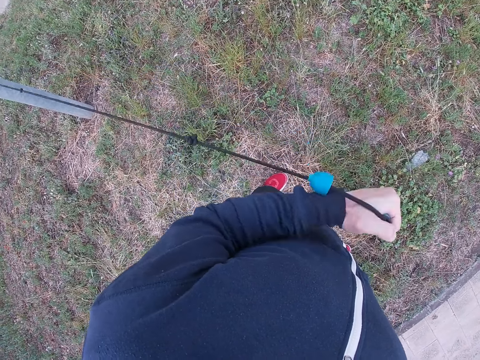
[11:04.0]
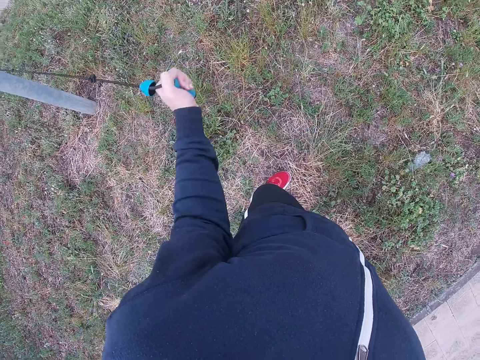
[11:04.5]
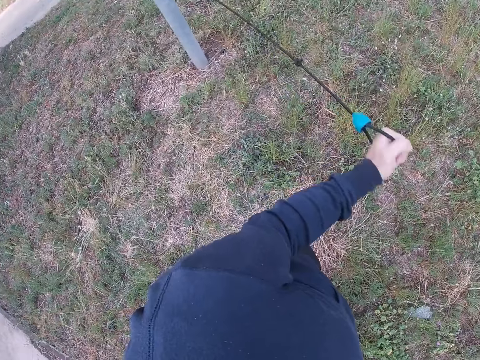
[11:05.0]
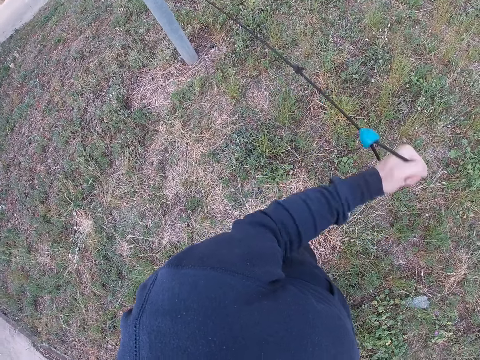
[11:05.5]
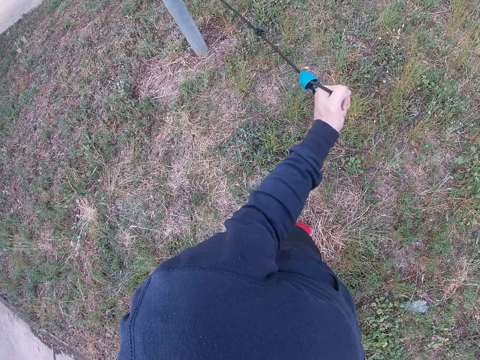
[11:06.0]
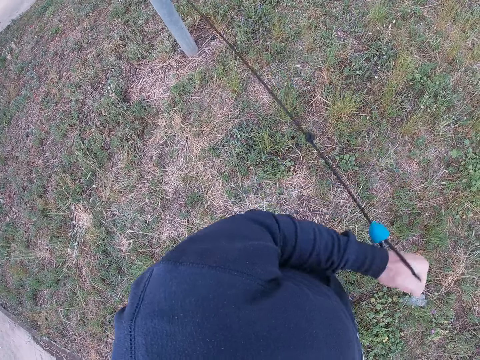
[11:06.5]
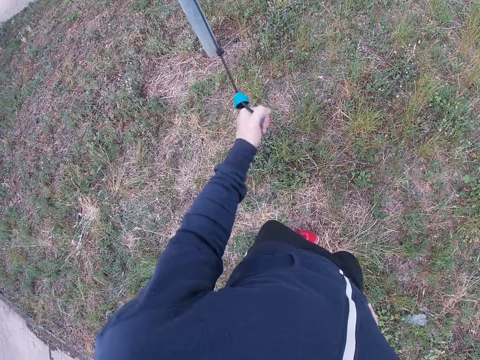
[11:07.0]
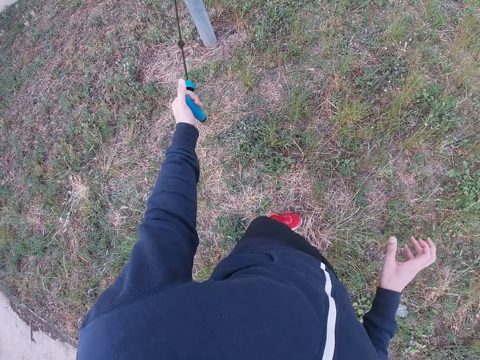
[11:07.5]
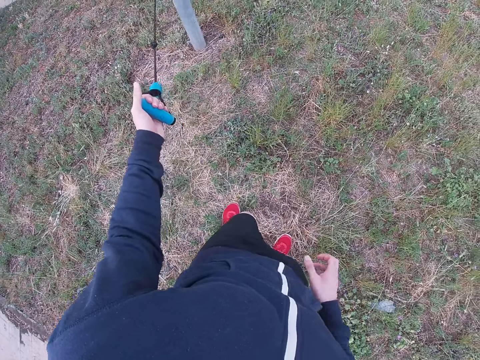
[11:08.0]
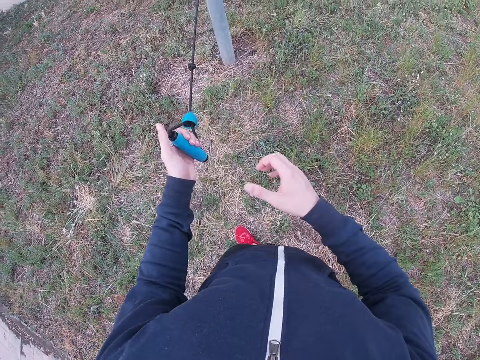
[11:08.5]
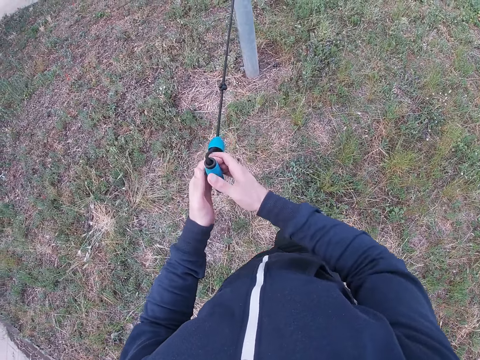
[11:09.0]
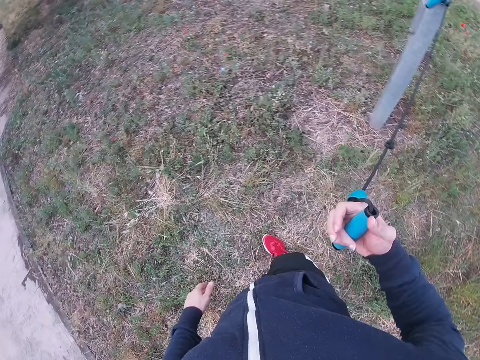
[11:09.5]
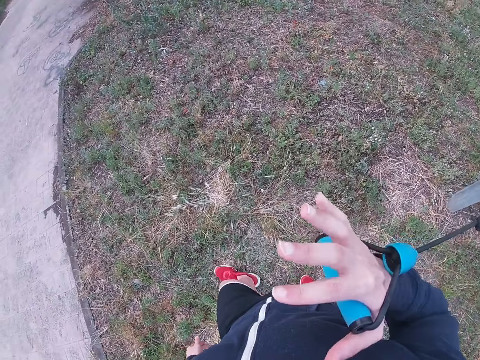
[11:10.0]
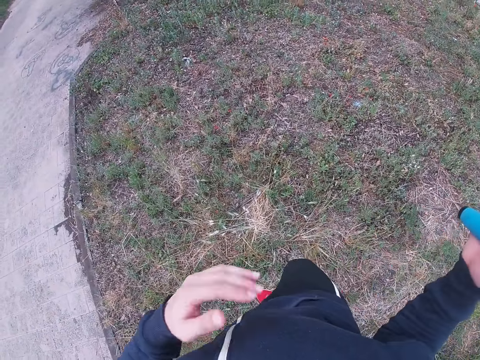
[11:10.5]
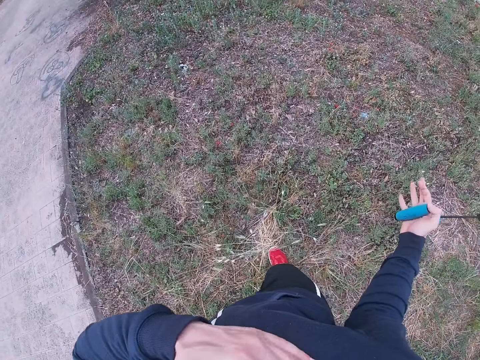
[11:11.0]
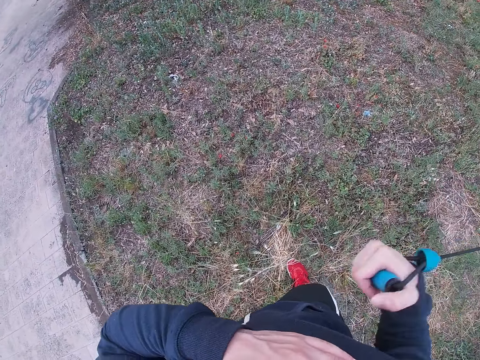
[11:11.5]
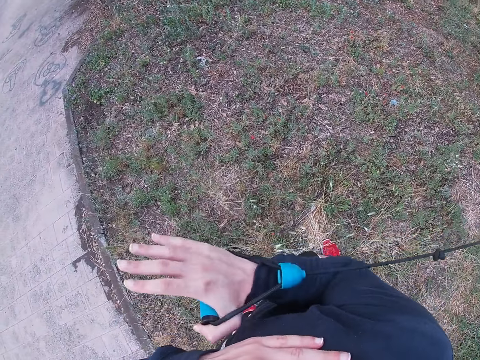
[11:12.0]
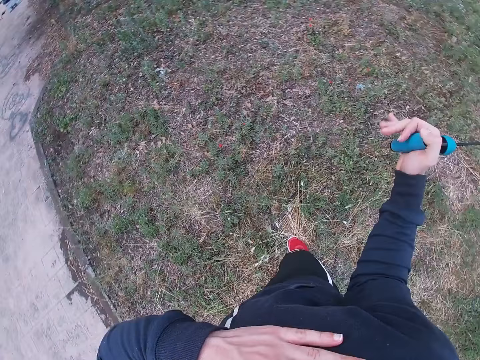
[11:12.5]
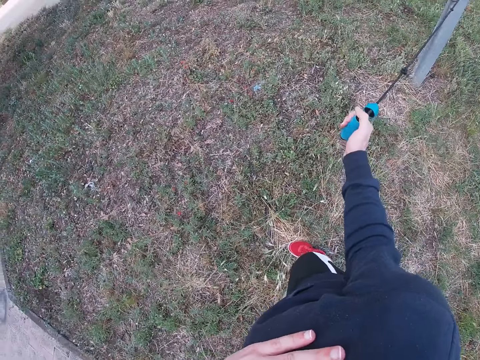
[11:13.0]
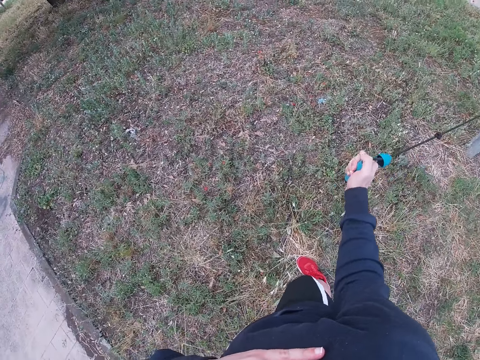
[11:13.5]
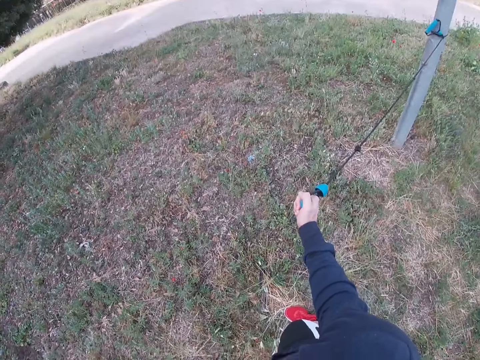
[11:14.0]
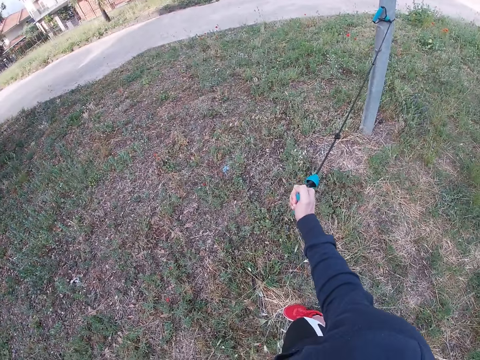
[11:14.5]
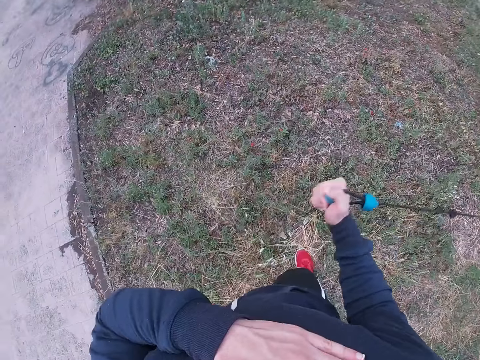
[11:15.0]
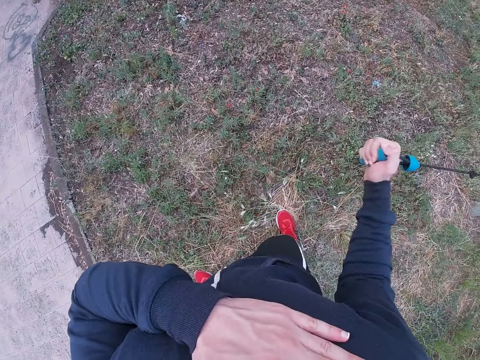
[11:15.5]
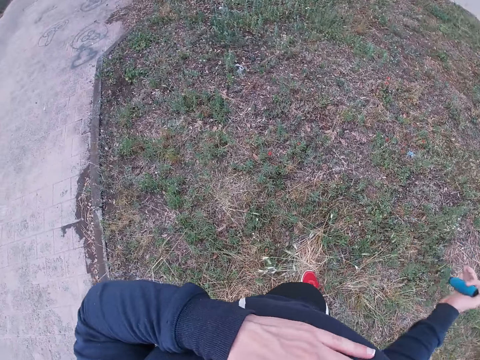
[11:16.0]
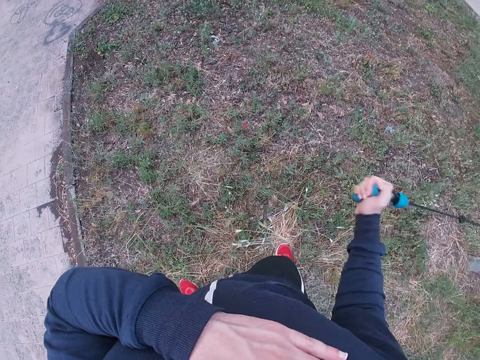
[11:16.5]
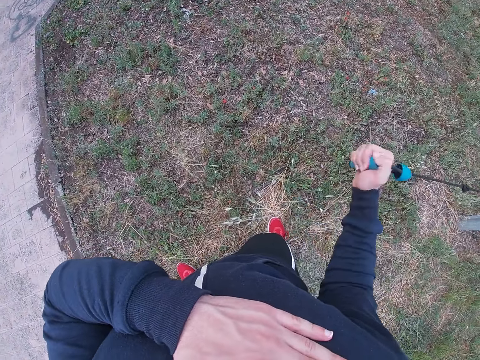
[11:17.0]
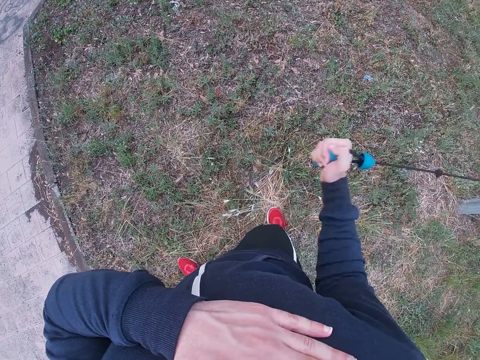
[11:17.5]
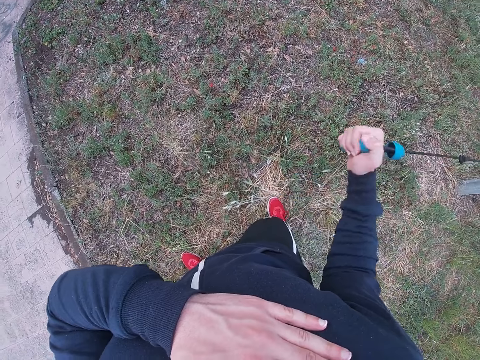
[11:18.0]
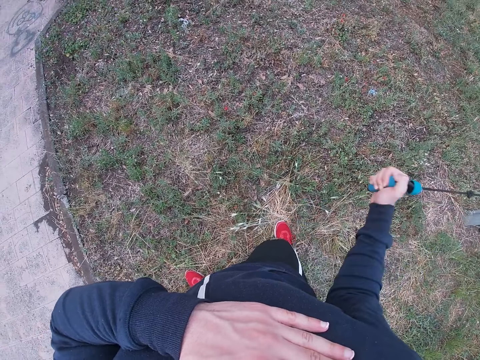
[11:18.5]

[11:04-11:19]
The camera wearer passes the rope's handle to his right hand. He turns around. He holds his shoulder with his left hand. He exercises. He pulls the skipping rope with his right hand.

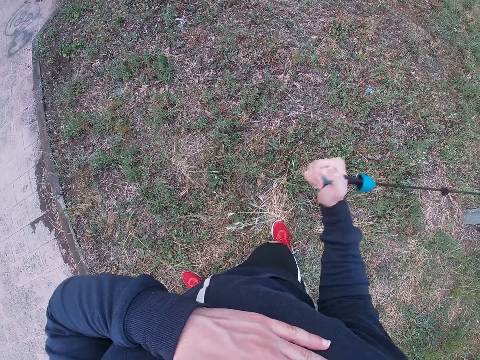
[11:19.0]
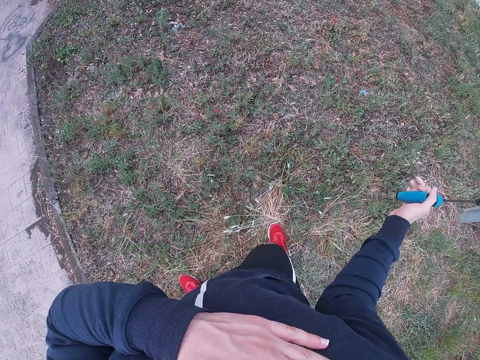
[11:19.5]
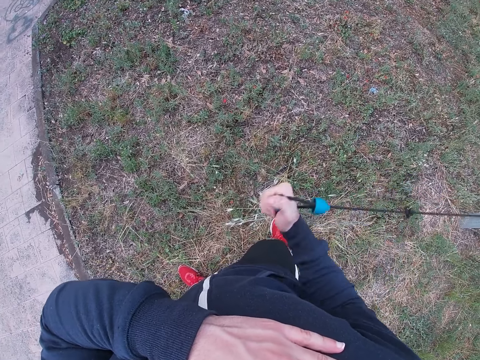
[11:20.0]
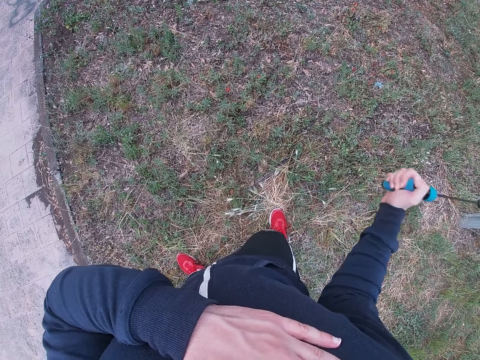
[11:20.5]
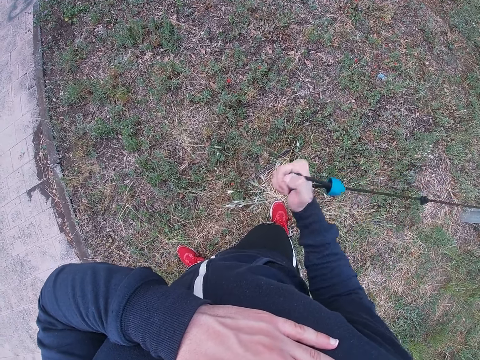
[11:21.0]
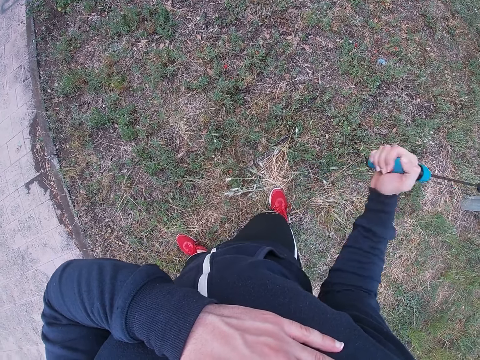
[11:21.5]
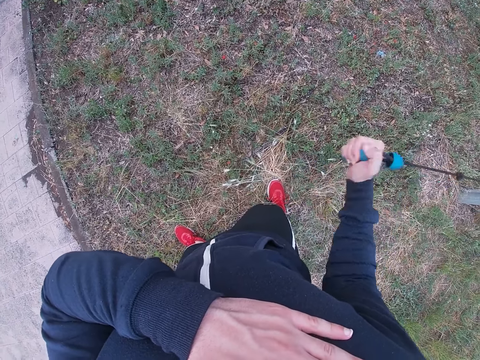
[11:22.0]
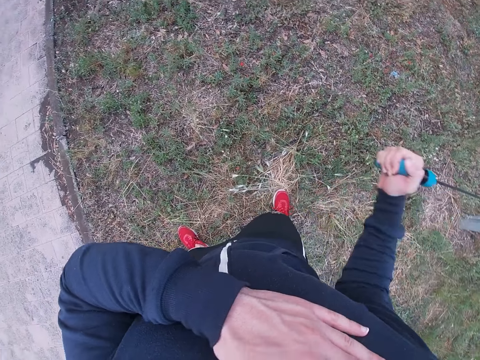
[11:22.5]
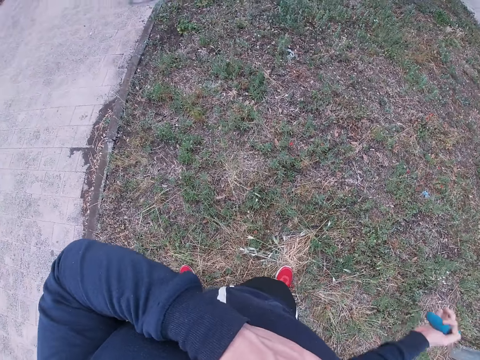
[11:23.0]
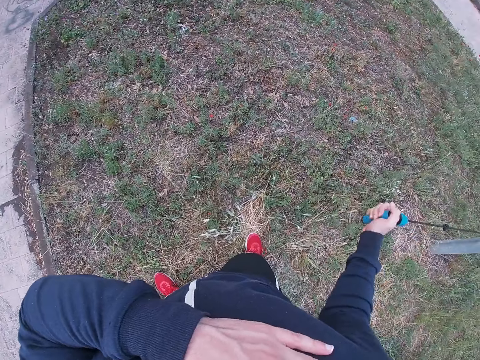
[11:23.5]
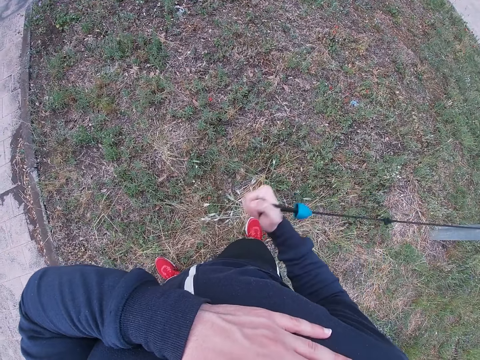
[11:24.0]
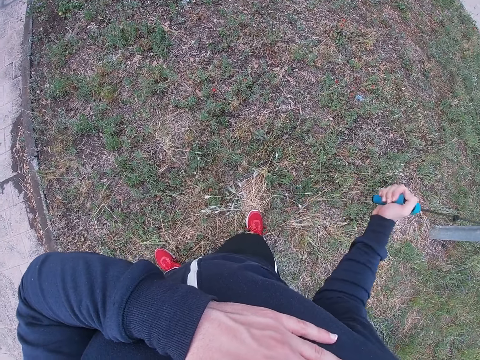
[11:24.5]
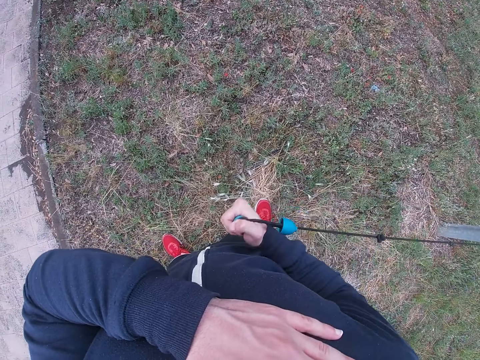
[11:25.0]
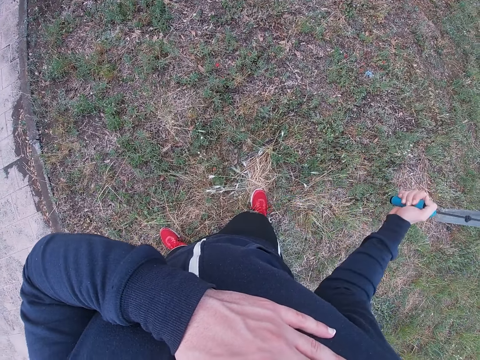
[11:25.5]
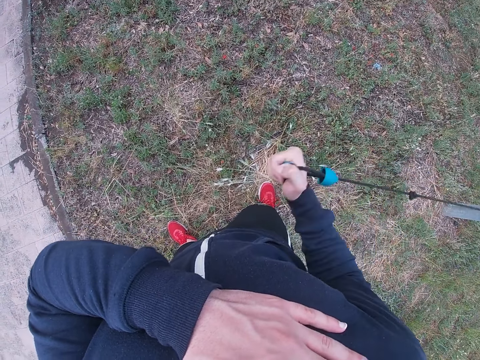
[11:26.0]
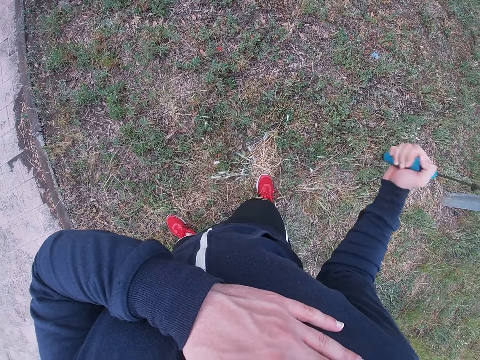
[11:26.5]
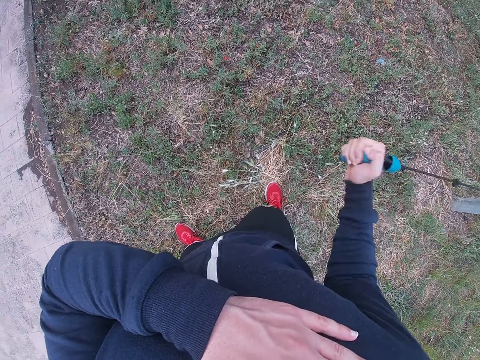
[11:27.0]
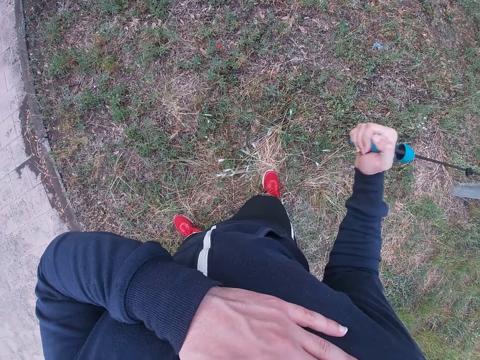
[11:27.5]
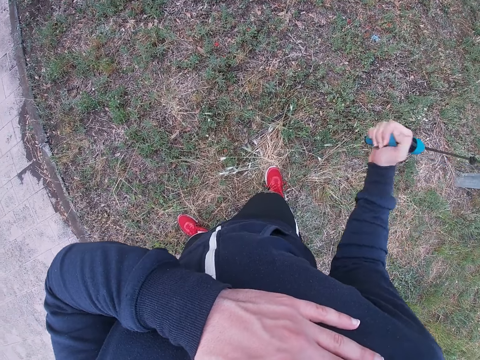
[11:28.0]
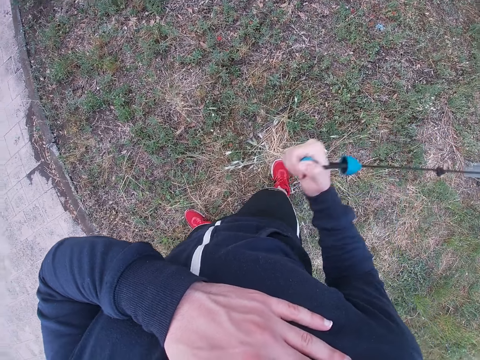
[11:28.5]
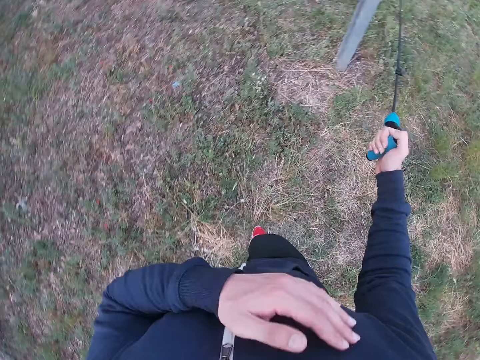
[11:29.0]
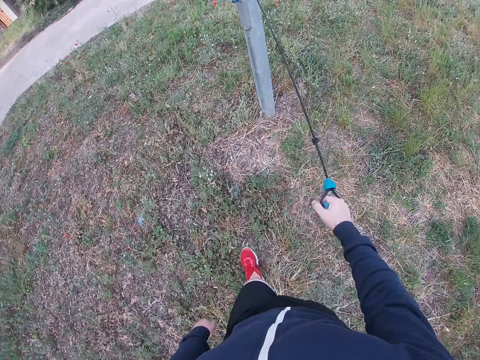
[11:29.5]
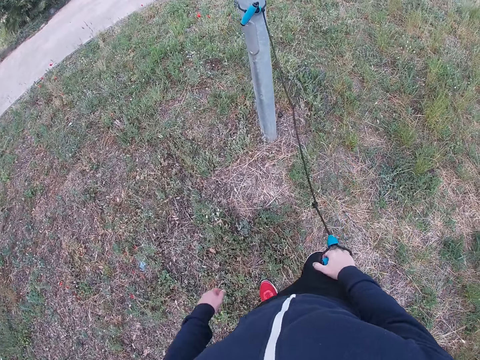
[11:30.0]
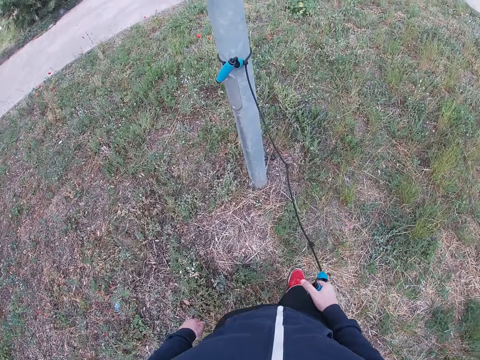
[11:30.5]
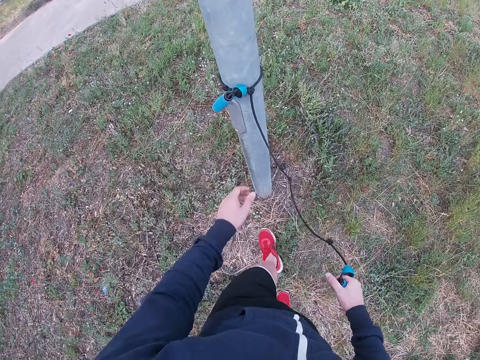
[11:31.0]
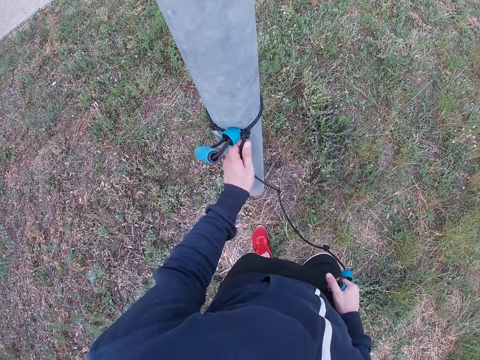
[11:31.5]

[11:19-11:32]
The camera wearer drops his hand. He walks towards the post.
